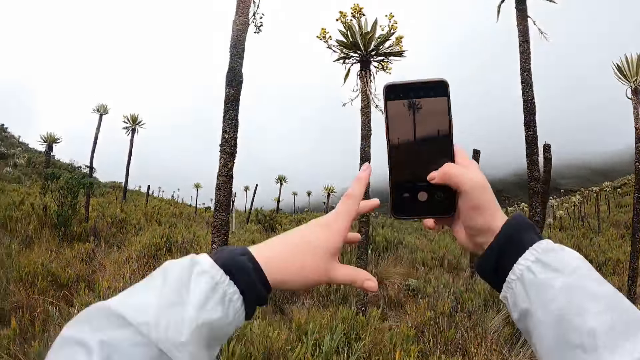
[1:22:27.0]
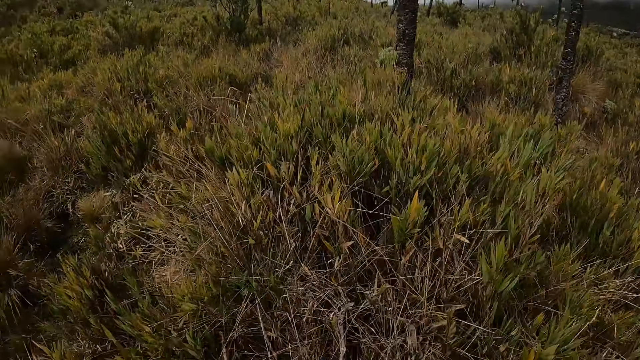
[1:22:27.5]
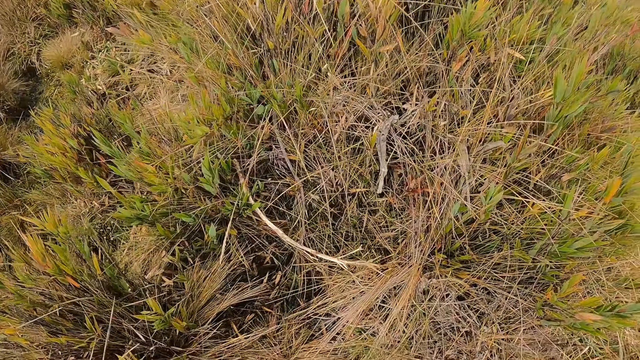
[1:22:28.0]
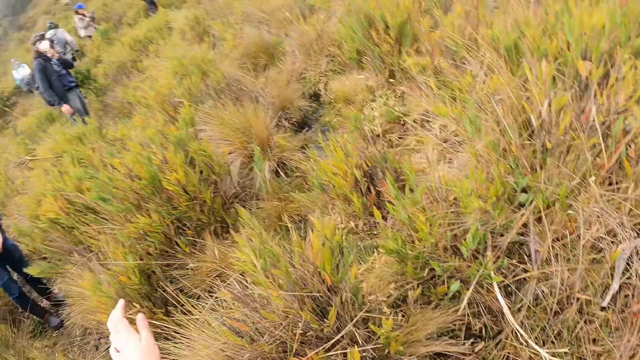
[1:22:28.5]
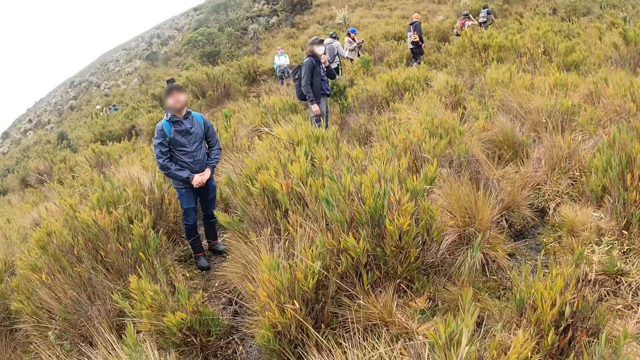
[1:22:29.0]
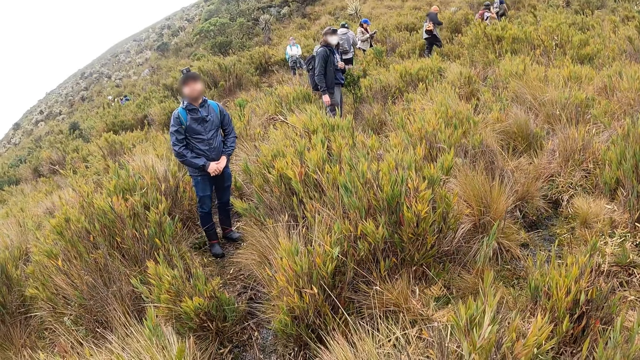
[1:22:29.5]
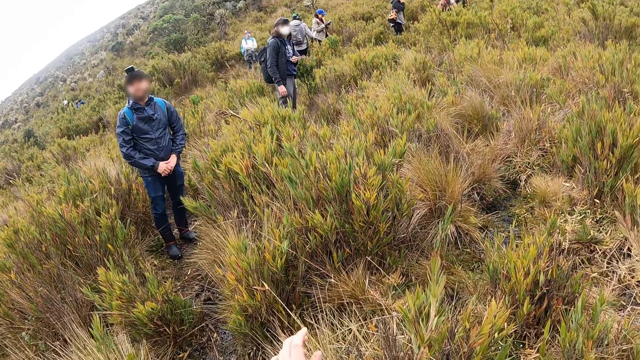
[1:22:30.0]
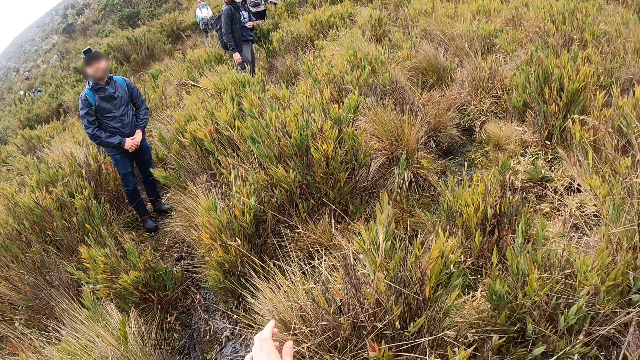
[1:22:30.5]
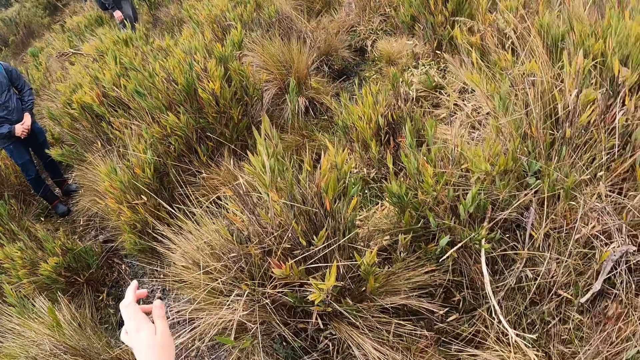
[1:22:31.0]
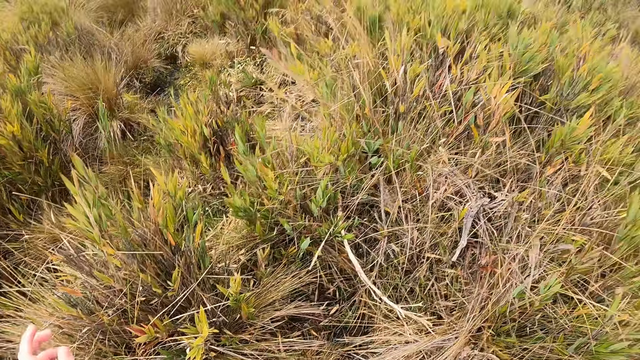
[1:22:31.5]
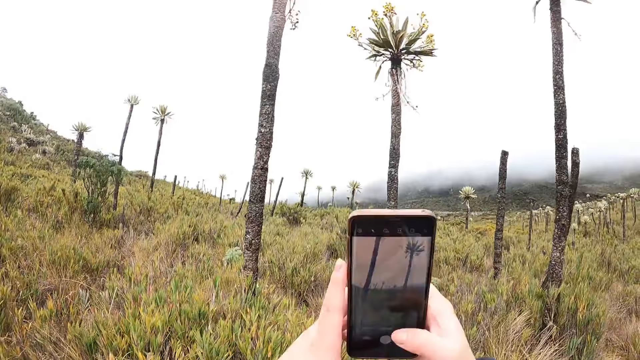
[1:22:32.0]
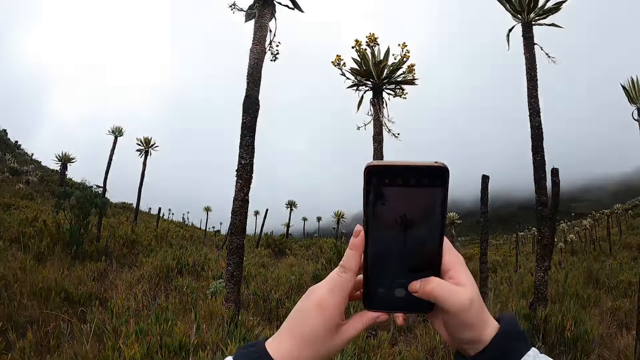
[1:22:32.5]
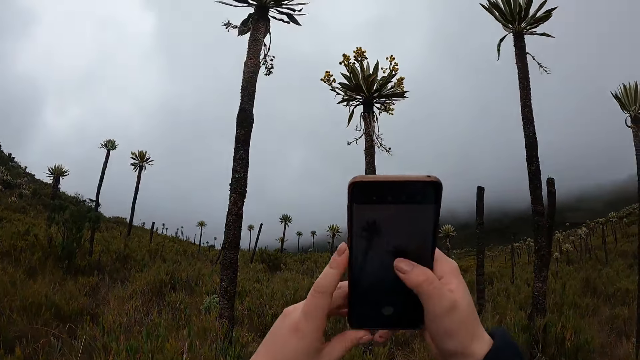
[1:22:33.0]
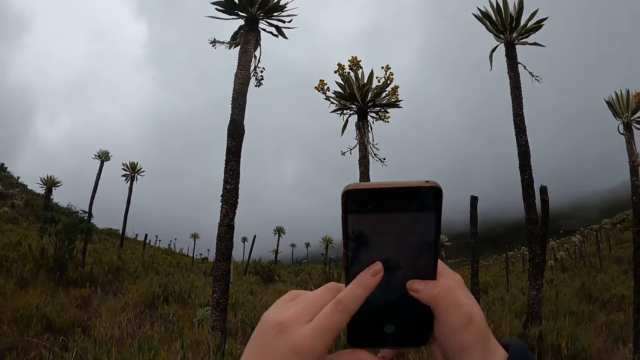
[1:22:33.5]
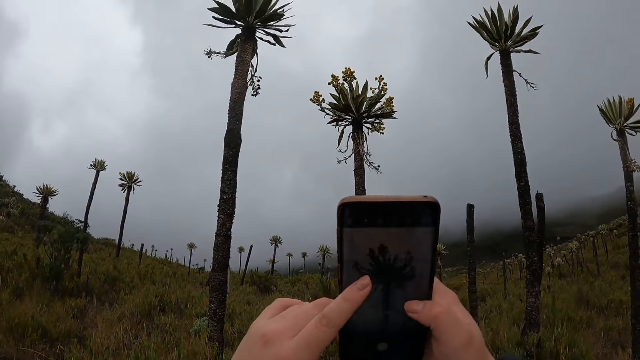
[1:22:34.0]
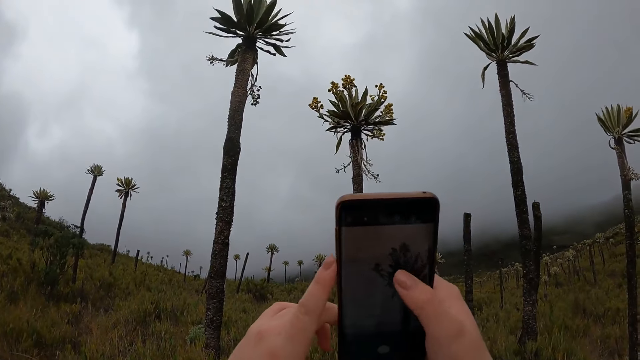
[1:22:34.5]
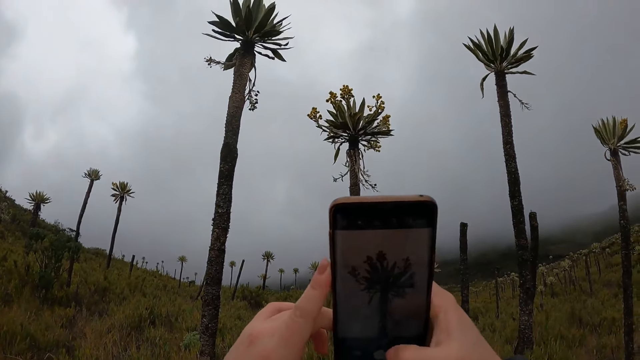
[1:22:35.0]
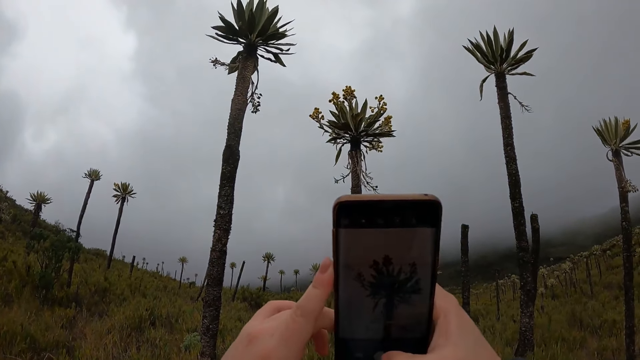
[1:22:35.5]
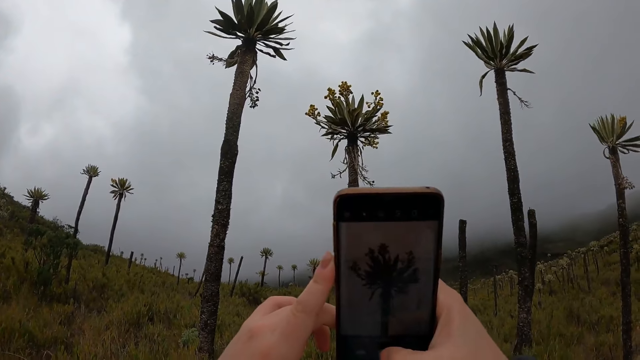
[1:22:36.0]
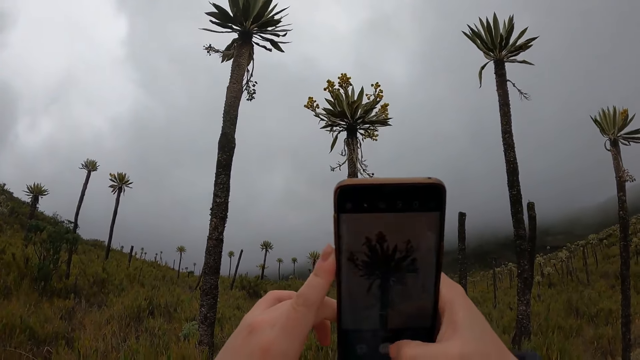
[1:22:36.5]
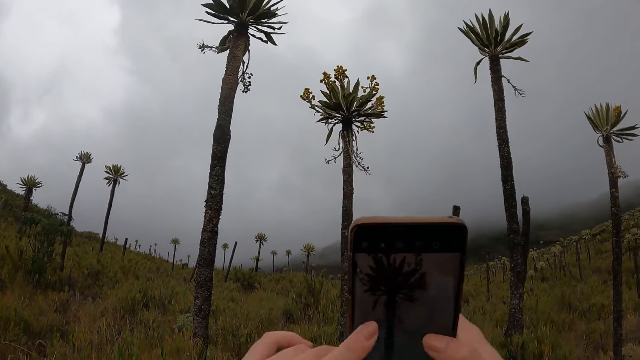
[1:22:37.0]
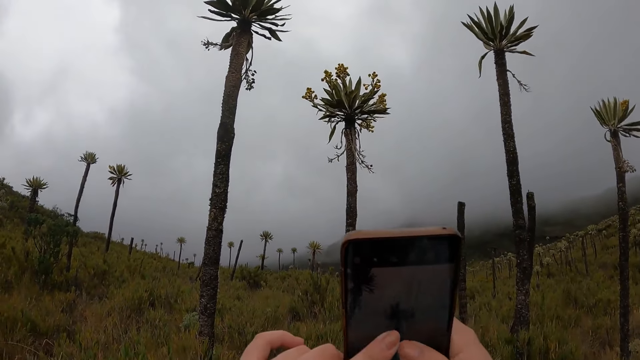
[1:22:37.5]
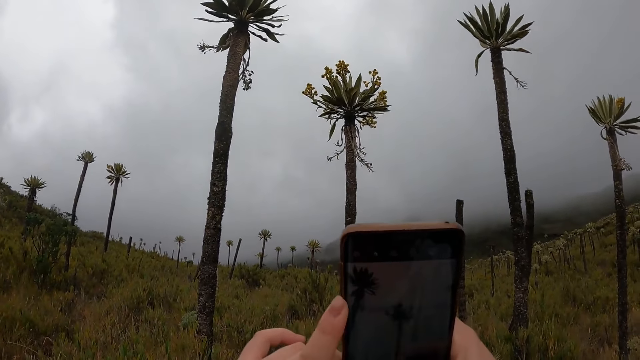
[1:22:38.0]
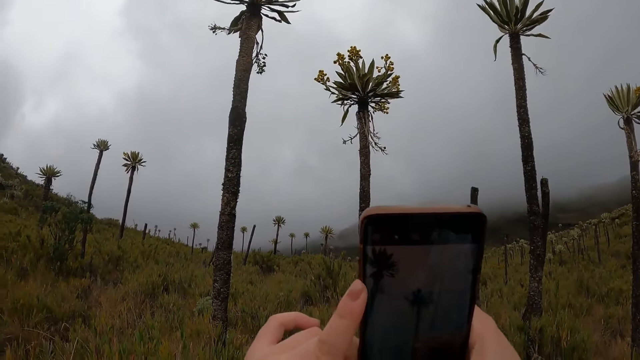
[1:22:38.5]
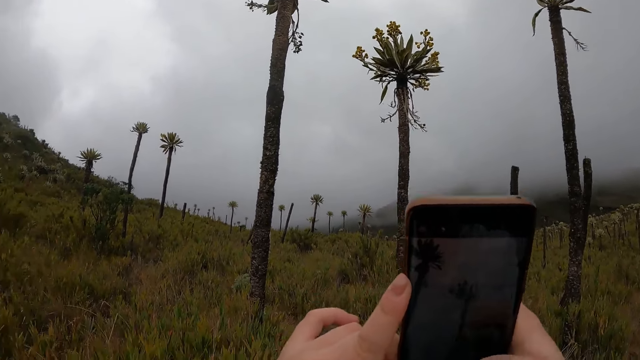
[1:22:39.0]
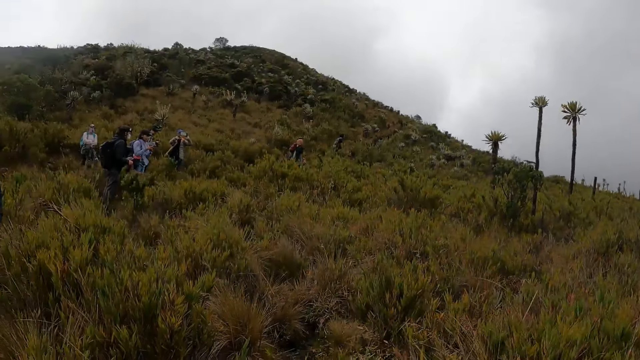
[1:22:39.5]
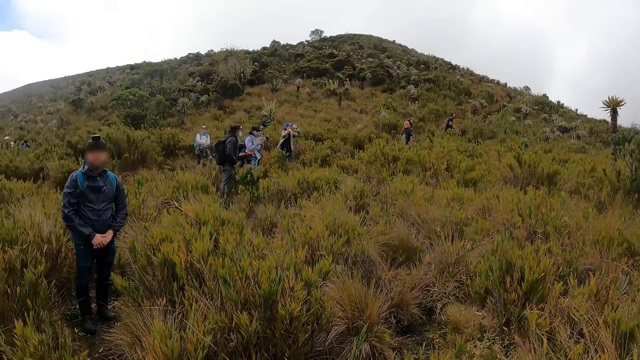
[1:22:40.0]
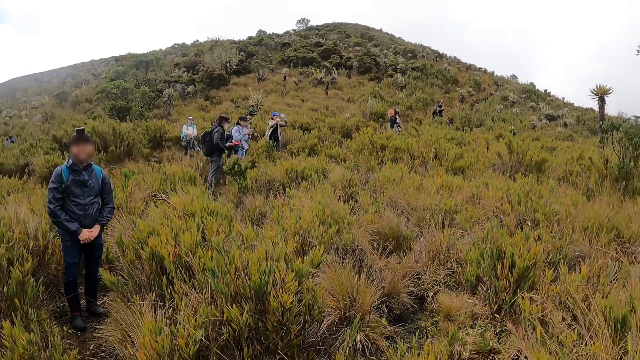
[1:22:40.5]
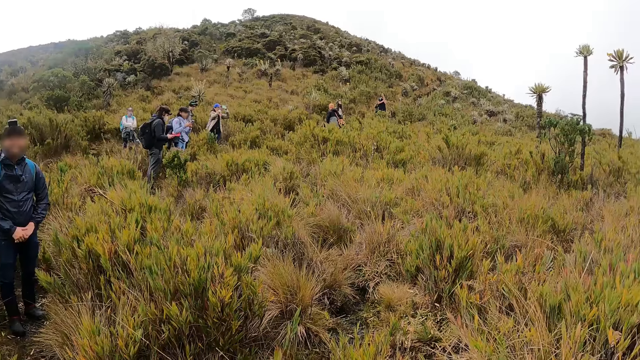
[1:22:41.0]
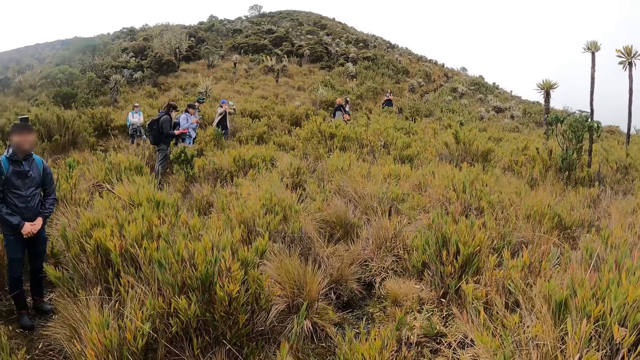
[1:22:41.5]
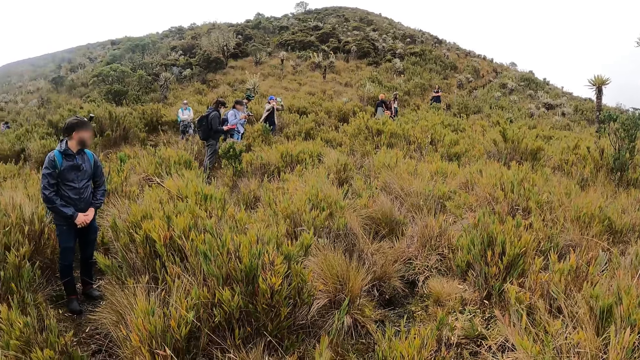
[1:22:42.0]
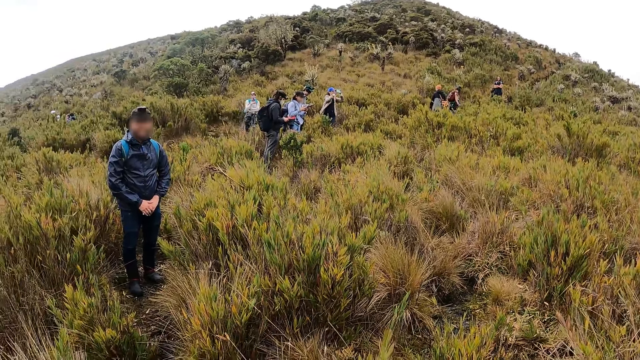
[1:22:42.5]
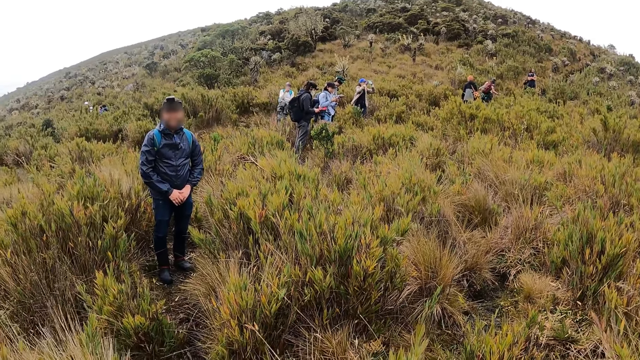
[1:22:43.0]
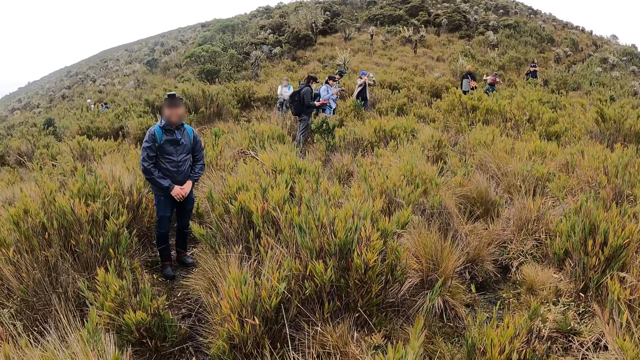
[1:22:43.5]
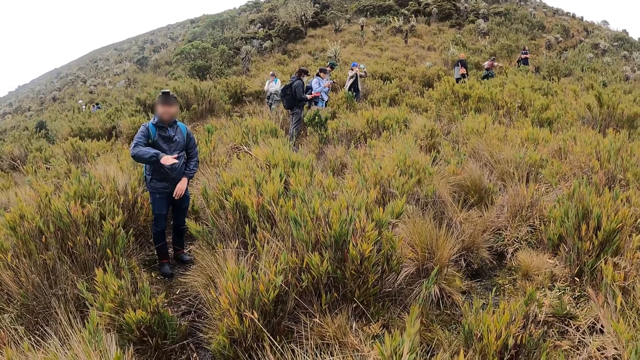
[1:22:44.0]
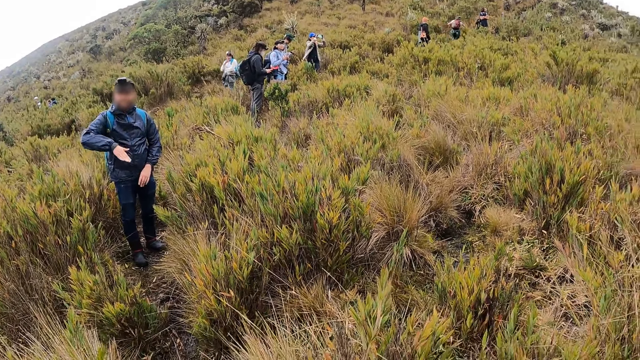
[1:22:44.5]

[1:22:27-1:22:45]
The camera wearer operates the phone in his hands. He takes a picture of a tree with the phone in his hands. He hikes on the mountain.

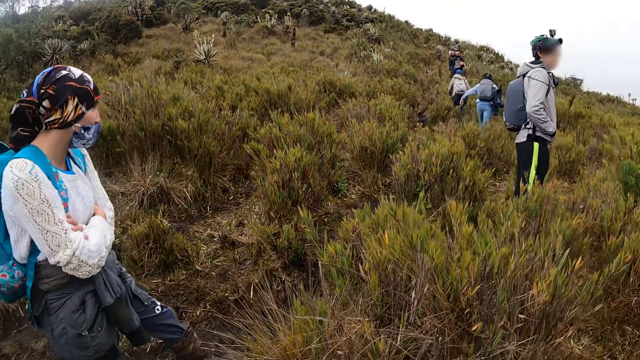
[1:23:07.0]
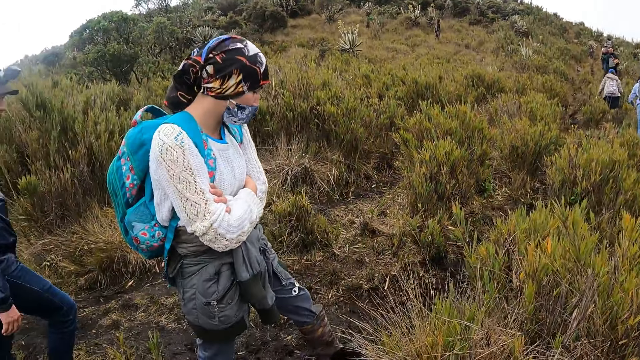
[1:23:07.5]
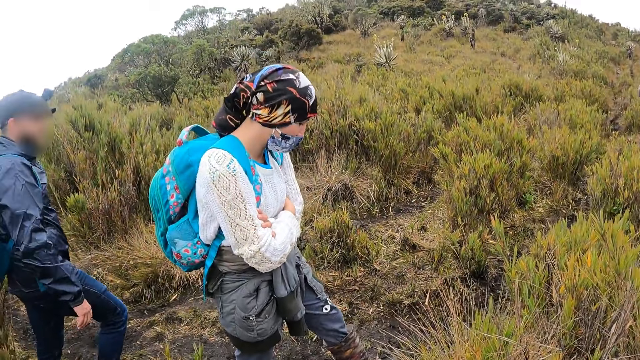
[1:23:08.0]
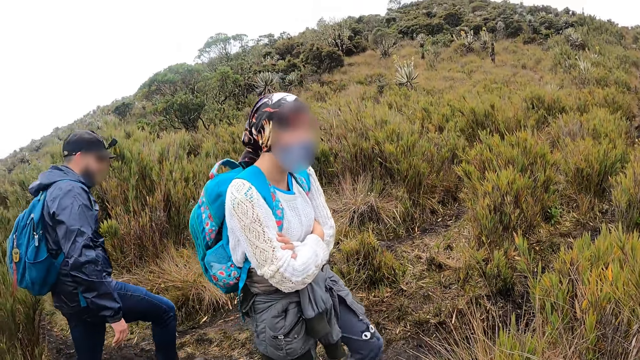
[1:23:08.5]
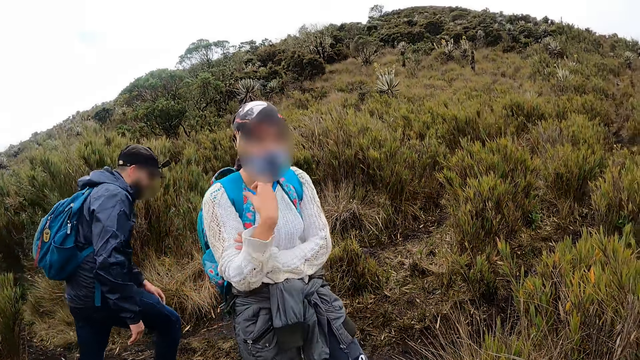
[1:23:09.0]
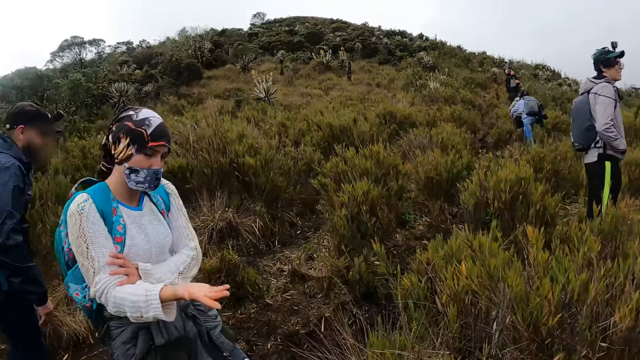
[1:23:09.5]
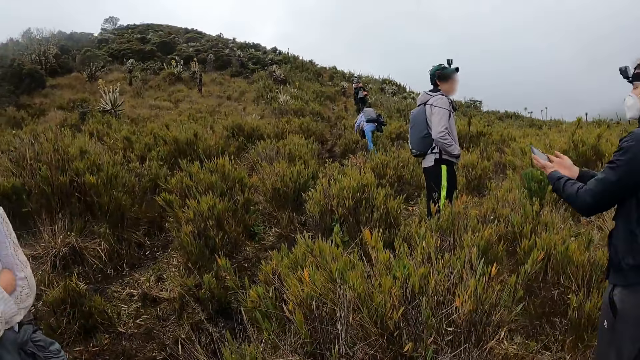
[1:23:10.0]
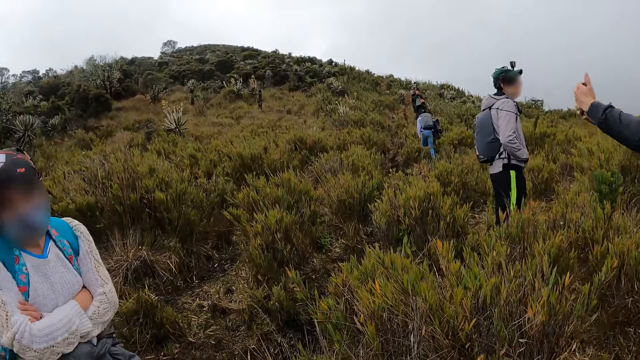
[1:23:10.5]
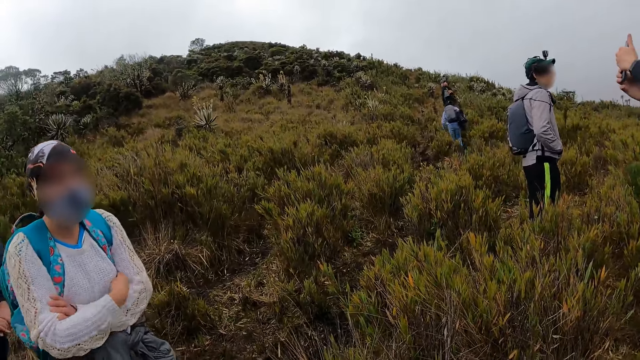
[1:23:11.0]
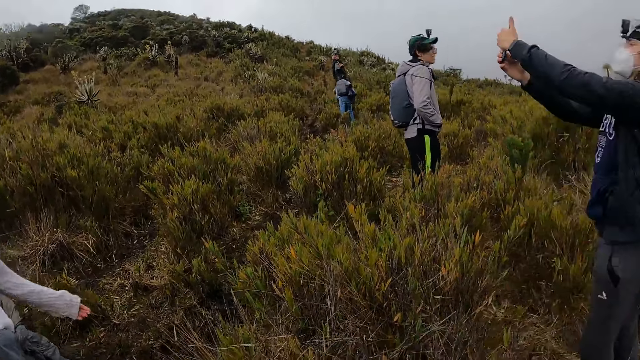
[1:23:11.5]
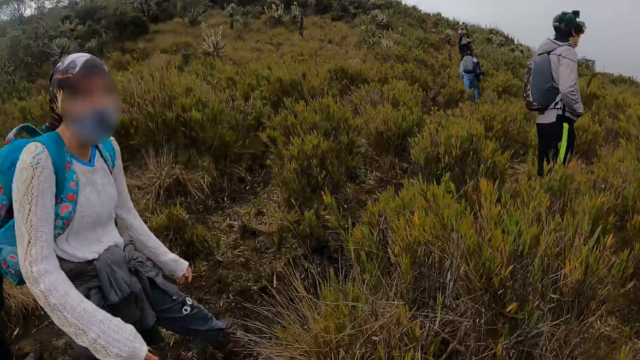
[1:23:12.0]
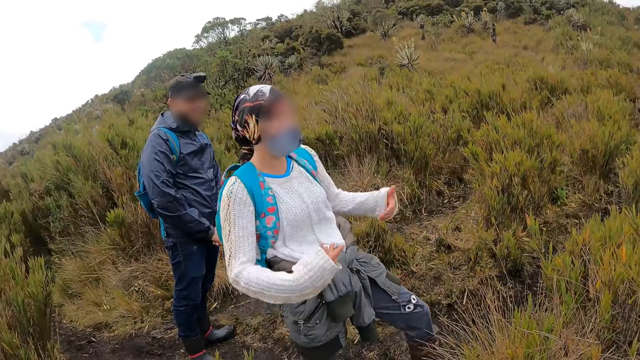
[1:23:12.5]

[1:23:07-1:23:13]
The camera wearer interacts with a woman.
